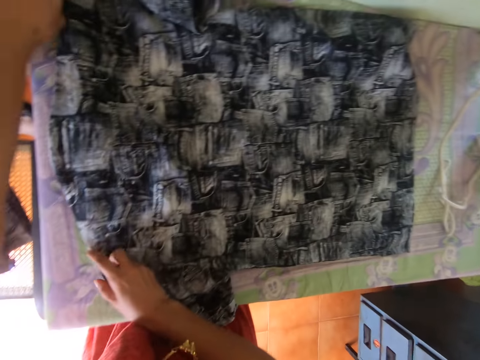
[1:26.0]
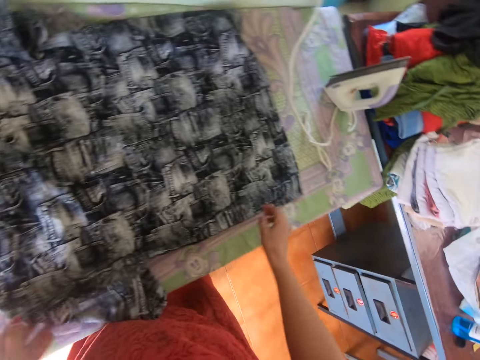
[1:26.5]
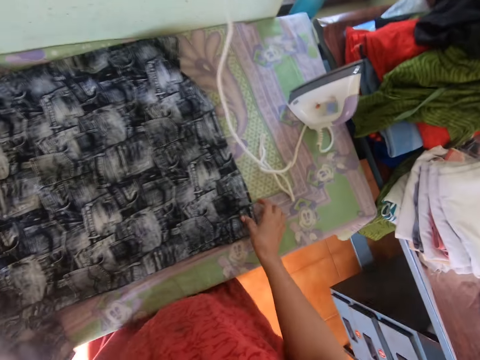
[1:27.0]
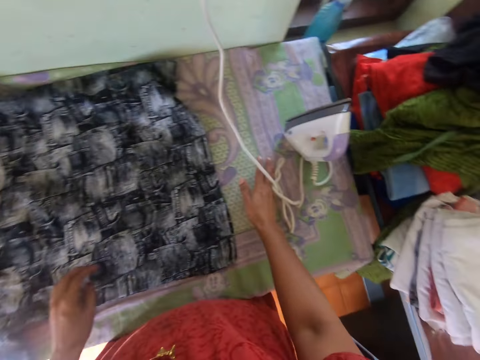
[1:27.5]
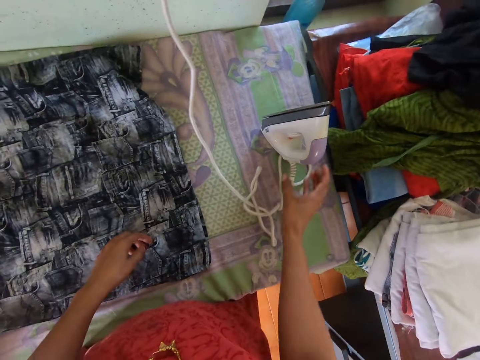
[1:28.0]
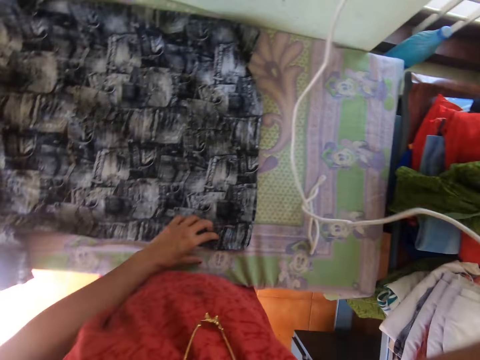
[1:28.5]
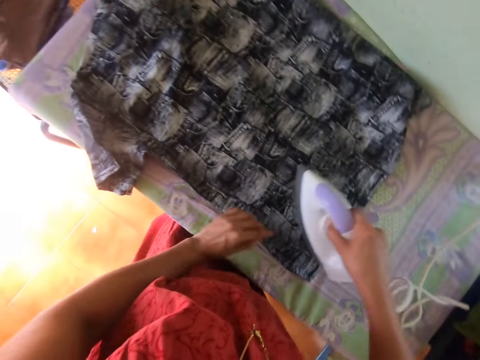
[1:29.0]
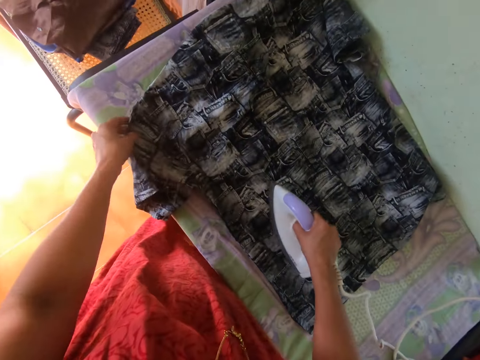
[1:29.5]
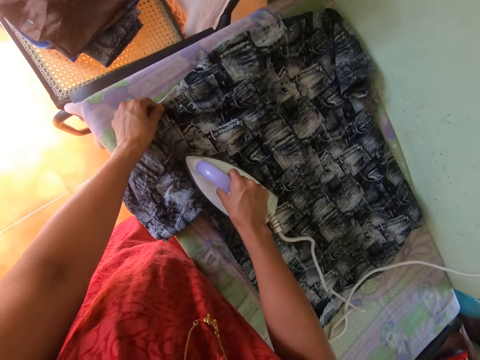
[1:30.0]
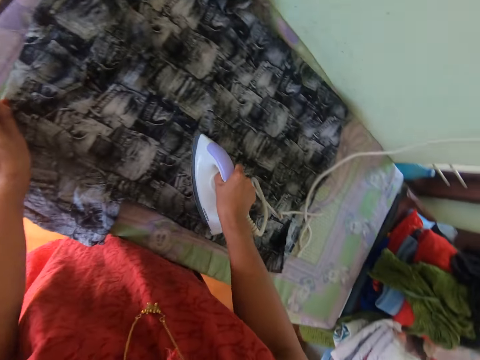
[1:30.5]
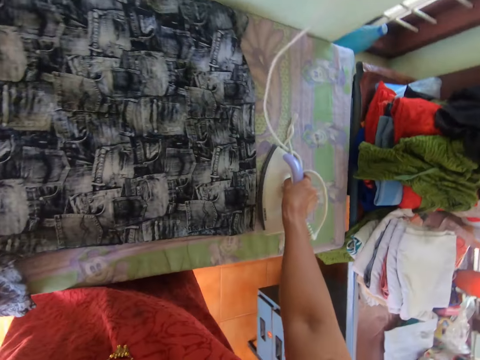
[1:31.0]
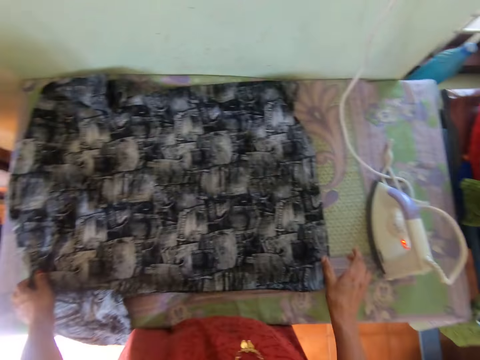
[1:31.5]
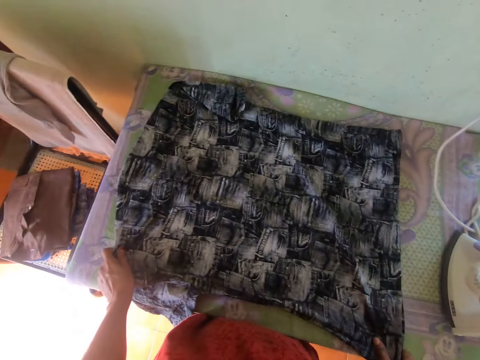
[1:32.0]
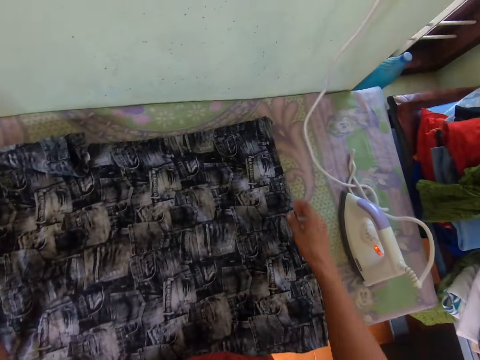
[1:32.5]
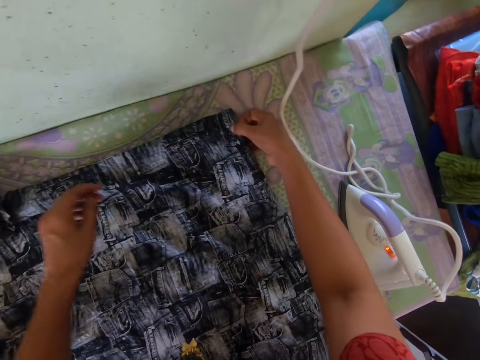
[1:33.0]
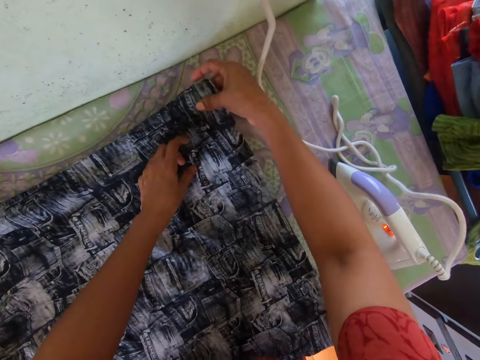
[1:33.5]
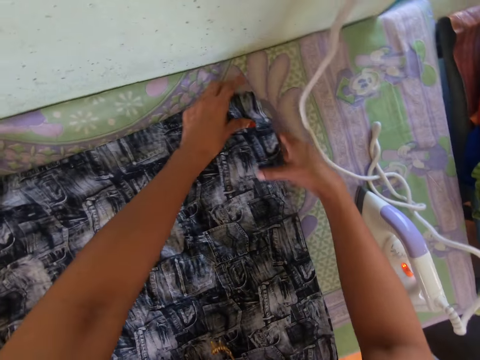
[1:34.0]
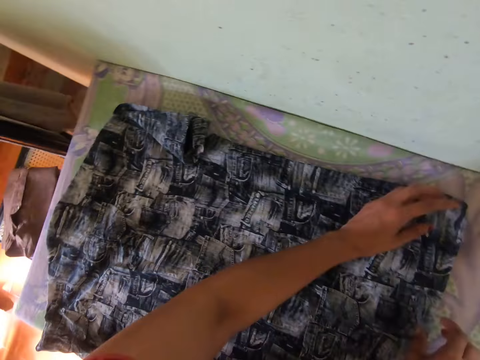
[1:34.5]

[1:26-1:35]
The camera wearer picks the iron box on the table. They iron the shirt with the iron box on the table. They put the iron box on the table. They adjust the shirt. They hold the shirt on the table.

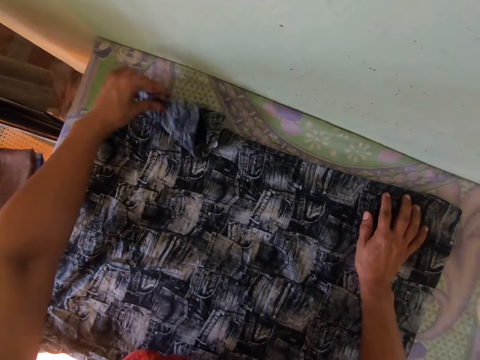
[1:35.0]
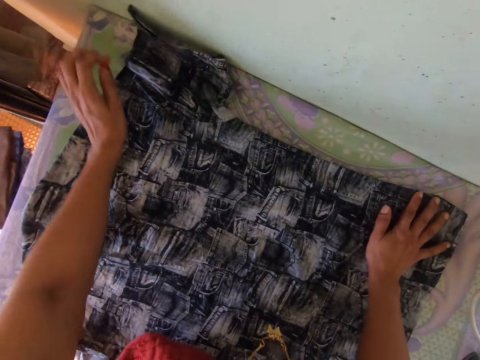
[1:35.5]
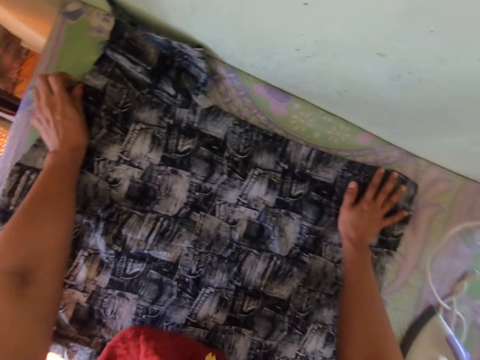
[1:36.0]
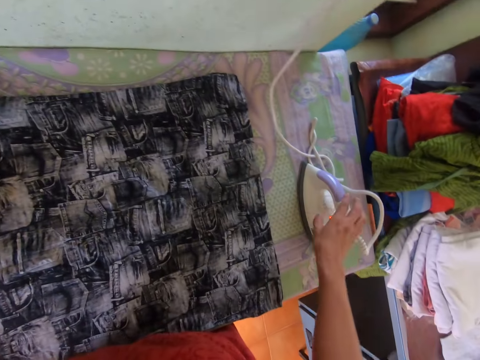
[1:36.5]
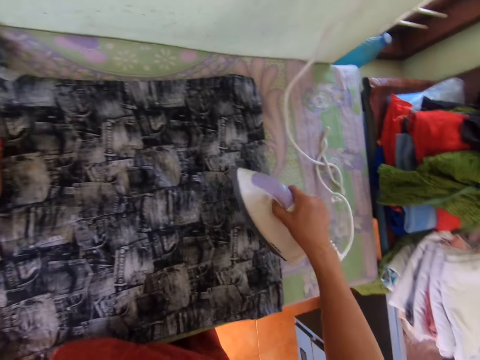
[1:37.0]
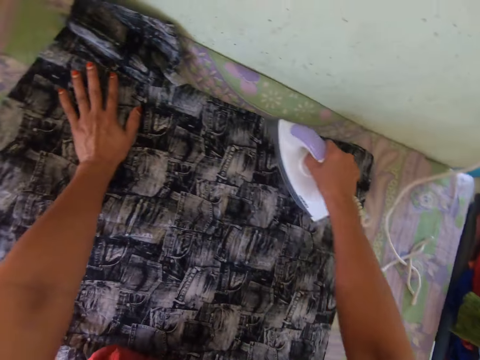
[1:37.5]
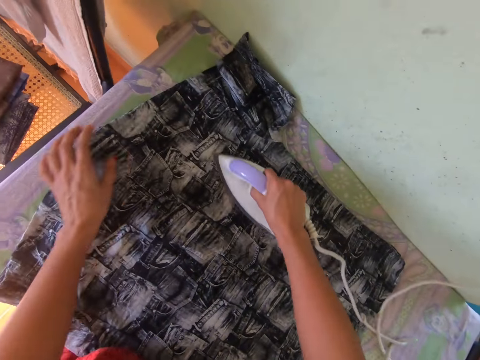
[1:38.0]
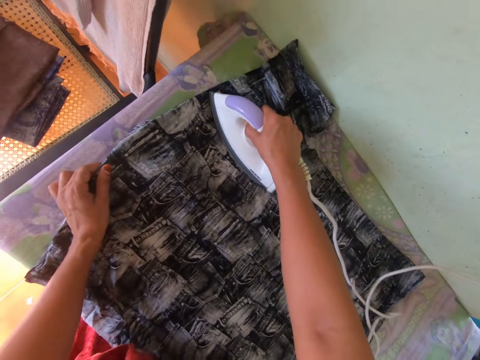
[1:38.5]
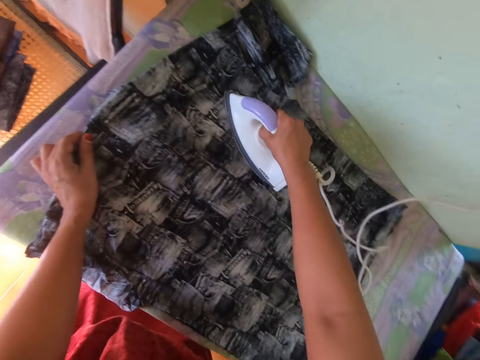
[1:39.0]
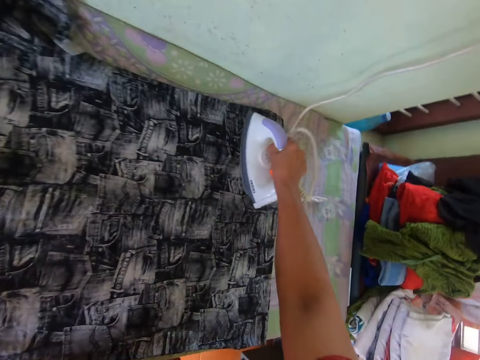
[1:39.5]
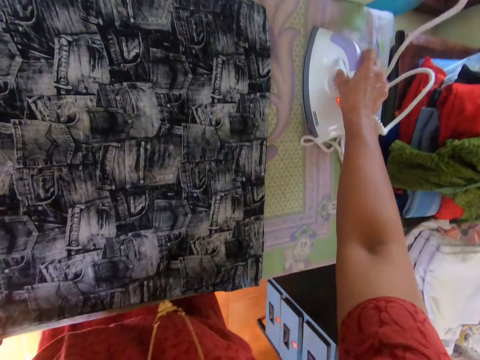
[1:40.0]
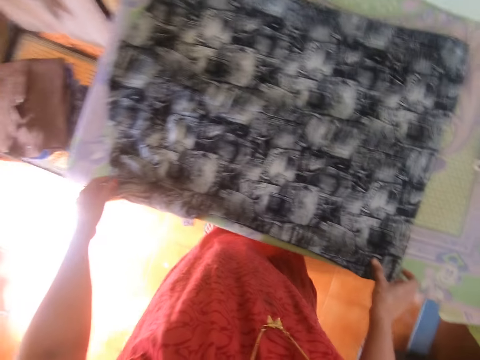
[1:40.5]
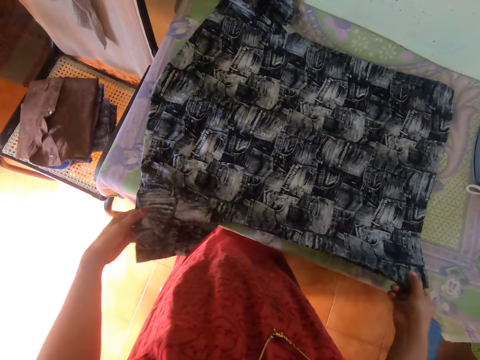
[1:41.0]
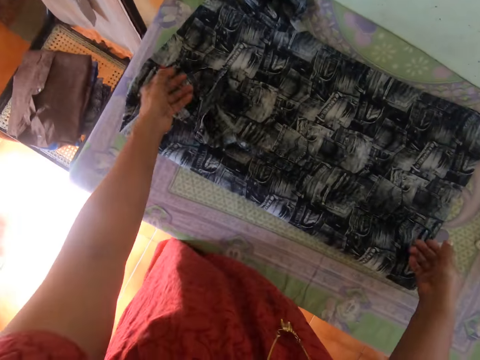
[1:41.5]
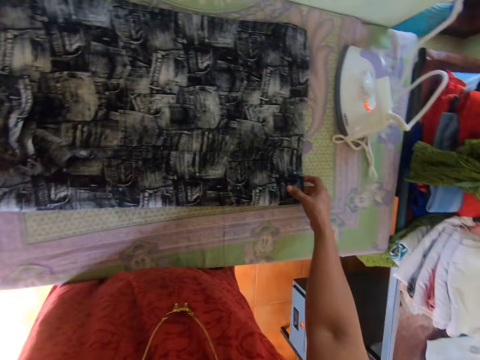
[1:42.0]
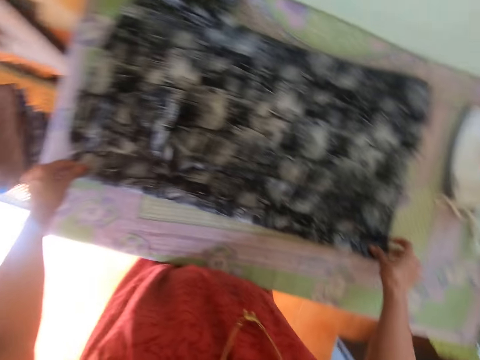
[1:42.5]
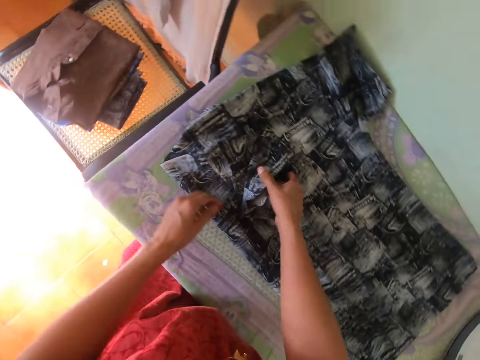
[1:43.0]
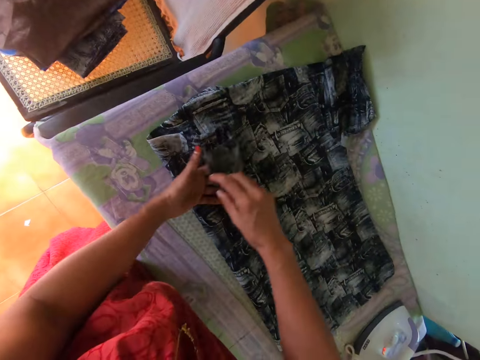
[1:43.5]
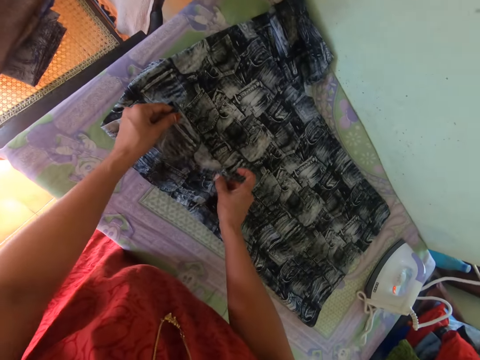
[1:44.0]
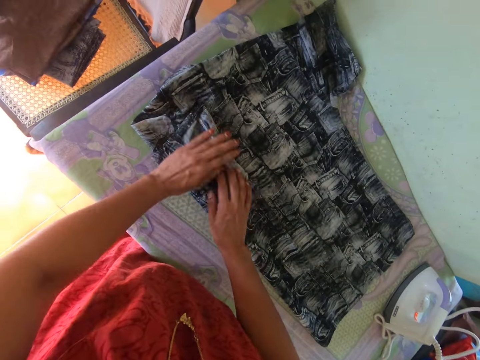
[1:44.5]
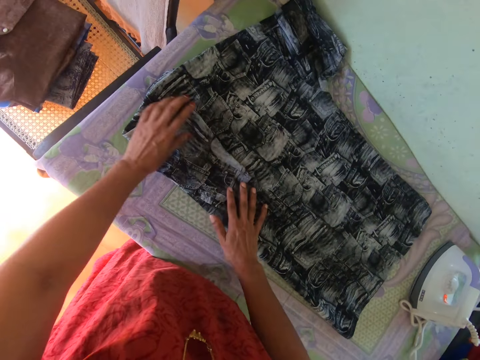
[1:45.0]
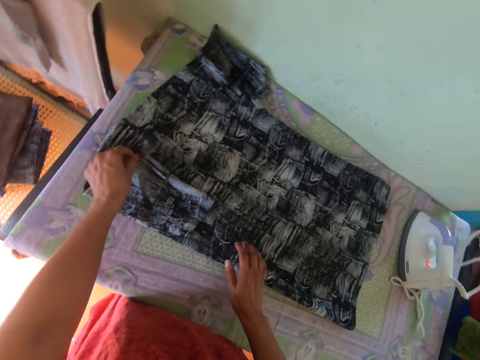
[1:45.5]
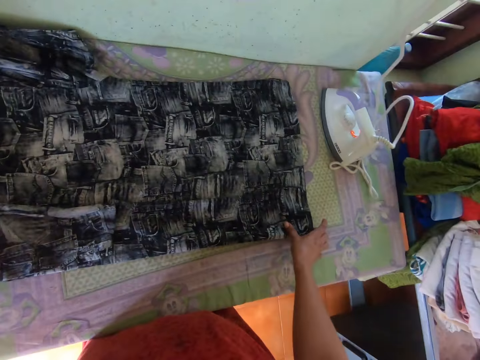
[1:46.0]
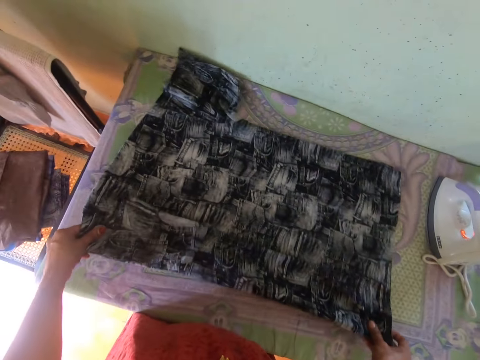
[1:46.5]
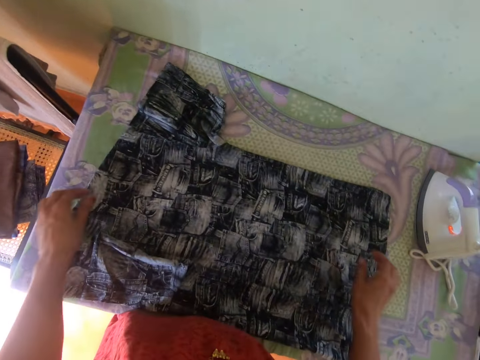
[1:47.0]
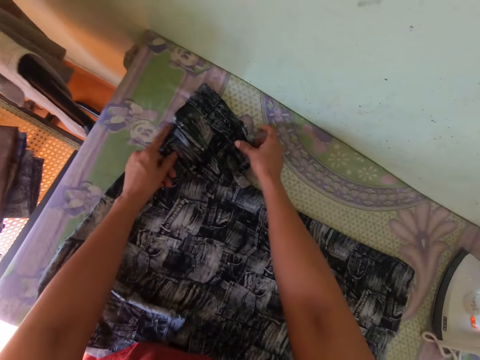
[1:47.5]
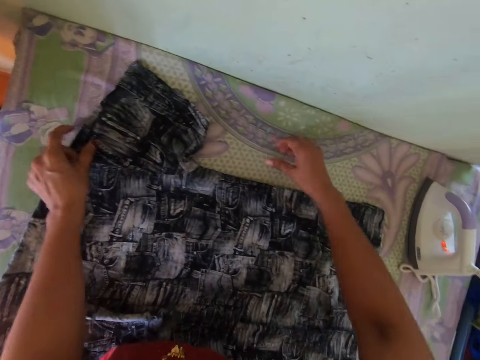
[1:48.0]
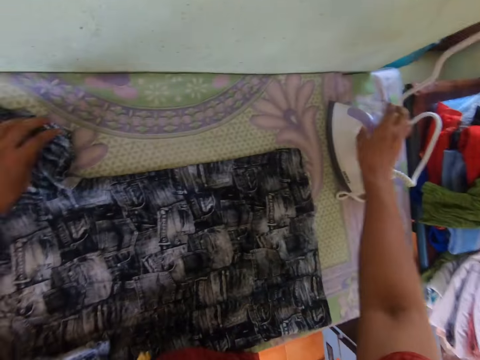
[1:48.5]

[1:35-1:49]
The camera wearer picks the iron box on the table. They iron the shirt with the iron box on the table. They put the iron box on the table. They fold the shirt on the table.

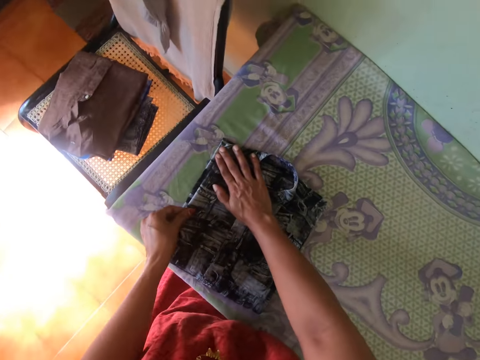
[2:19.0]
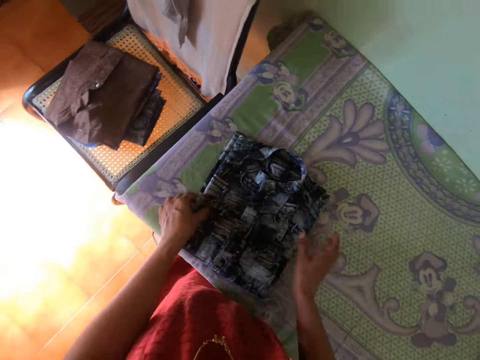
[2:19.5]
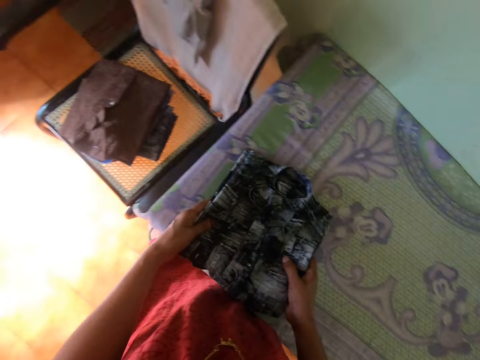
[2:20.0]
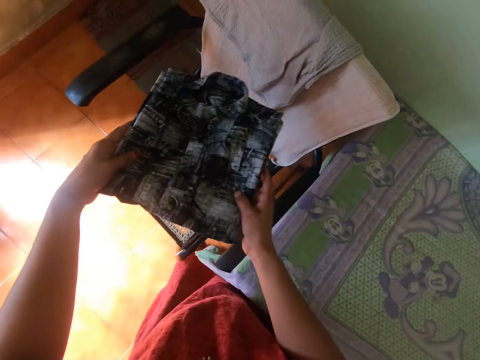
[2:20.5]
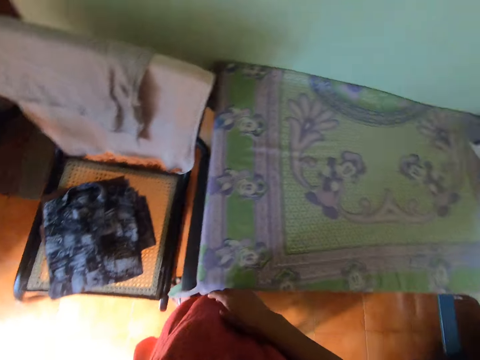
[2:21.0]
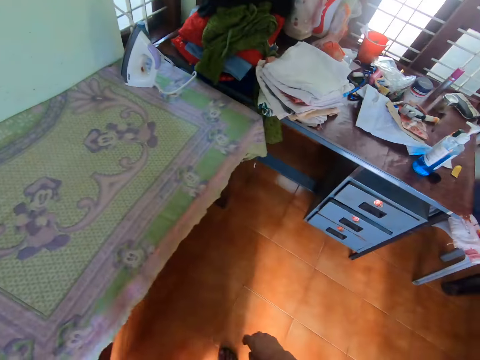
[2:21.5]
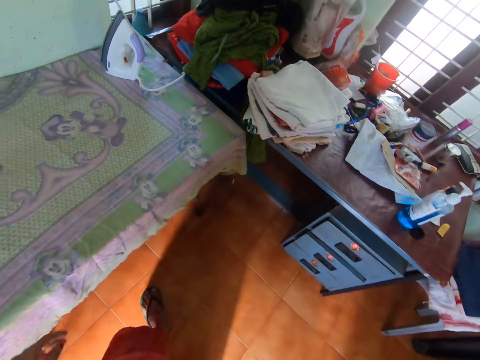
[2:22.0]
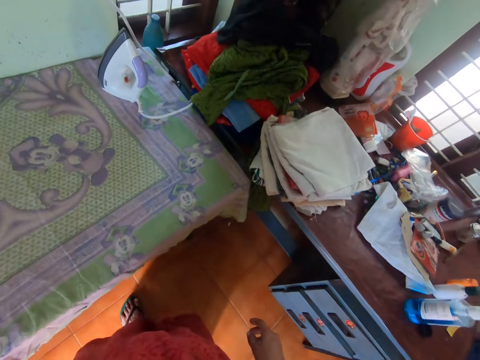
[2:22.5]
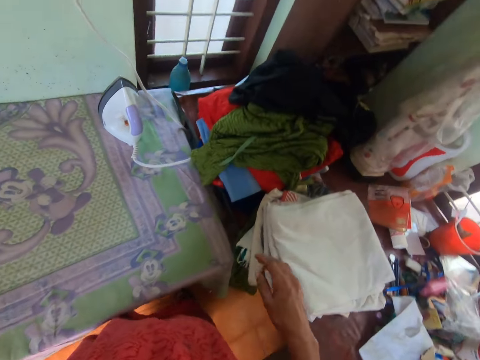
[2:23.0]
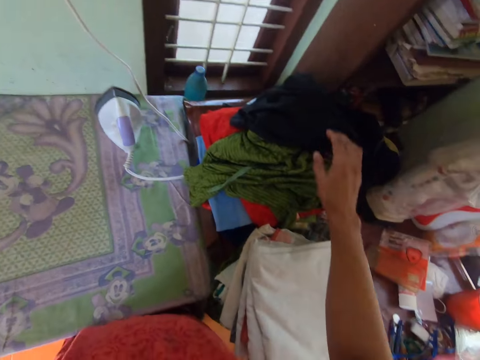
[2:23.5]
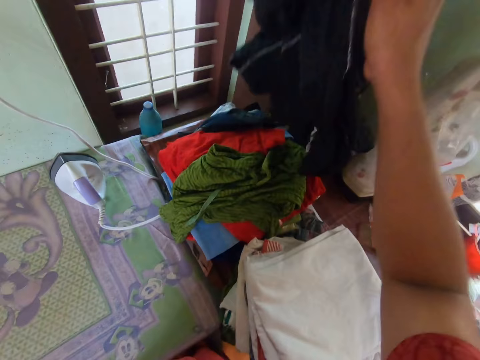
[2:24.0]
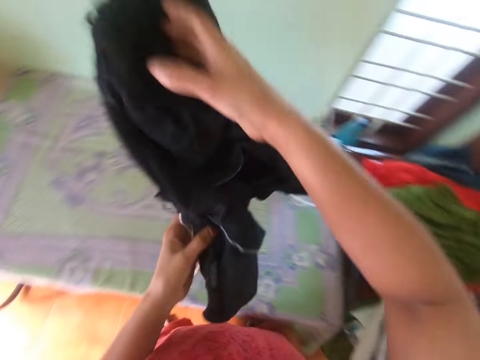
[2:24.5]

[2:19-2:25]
The camera wearer drops the shirt on the chair. They walk on the floor. They take the trouser from the heap of clothes.
